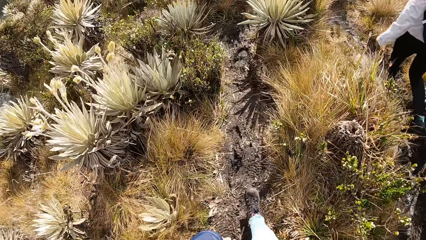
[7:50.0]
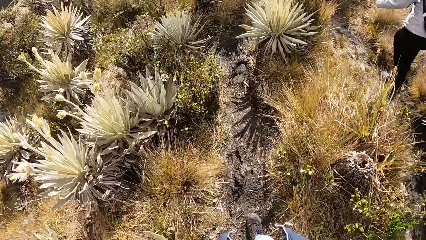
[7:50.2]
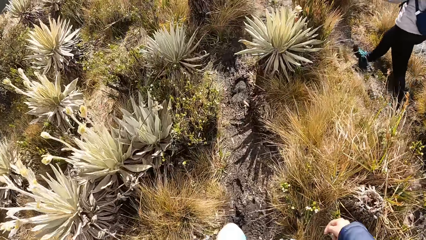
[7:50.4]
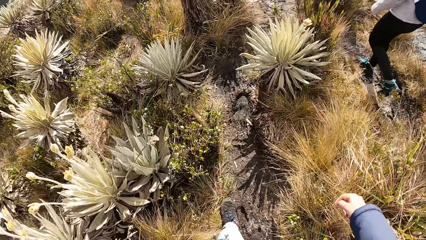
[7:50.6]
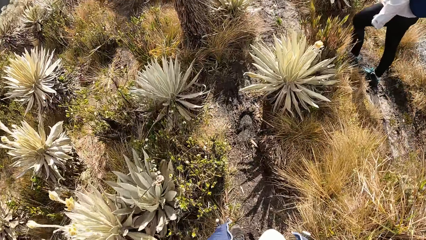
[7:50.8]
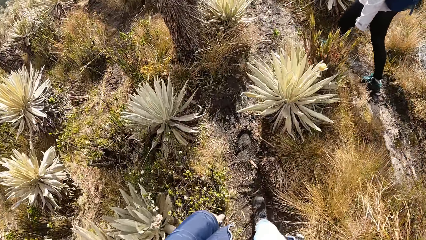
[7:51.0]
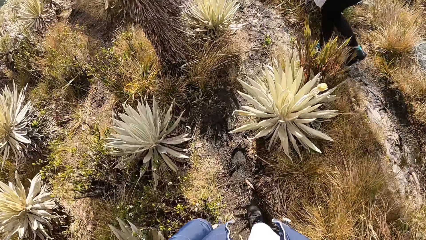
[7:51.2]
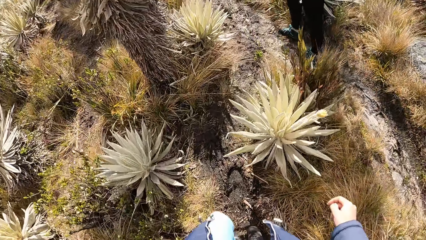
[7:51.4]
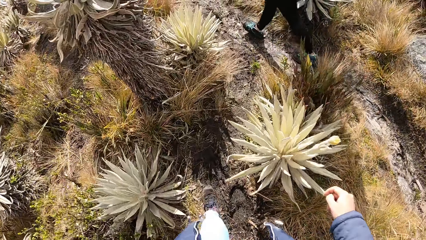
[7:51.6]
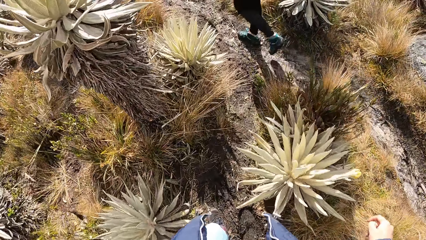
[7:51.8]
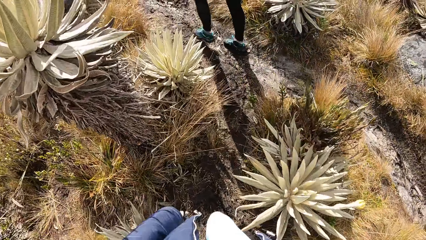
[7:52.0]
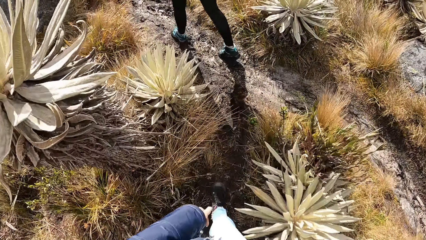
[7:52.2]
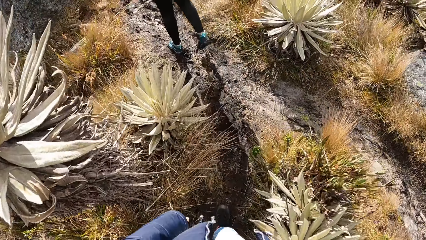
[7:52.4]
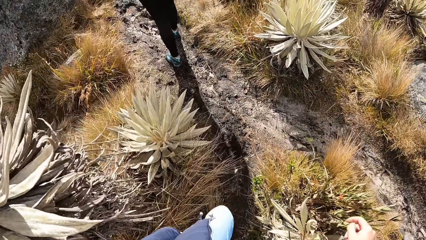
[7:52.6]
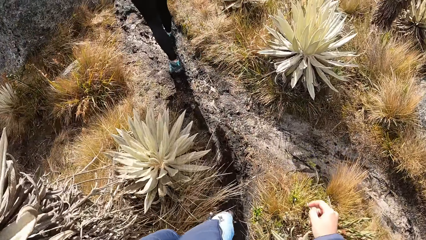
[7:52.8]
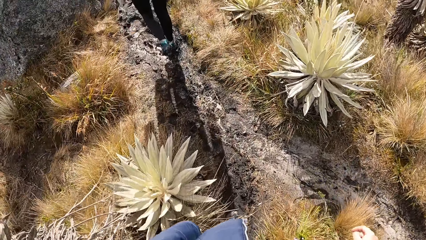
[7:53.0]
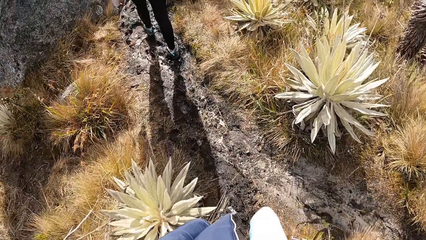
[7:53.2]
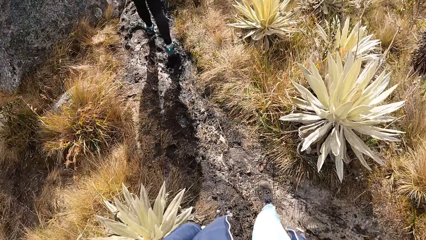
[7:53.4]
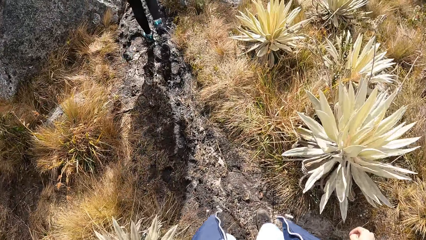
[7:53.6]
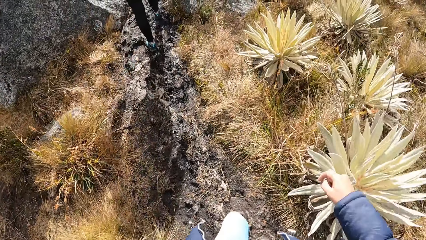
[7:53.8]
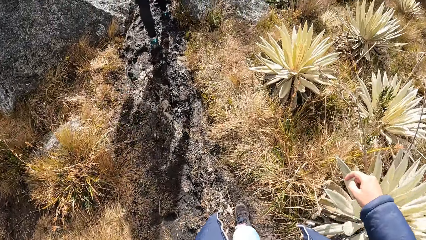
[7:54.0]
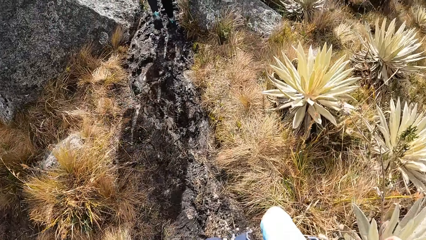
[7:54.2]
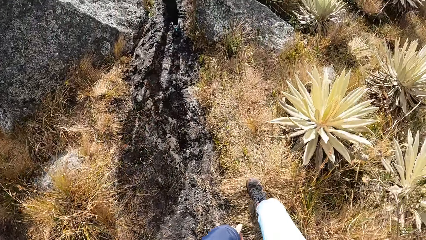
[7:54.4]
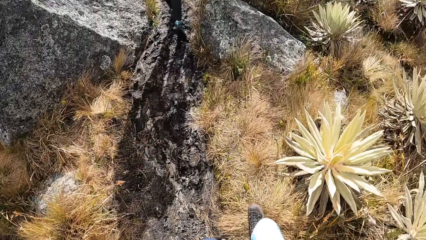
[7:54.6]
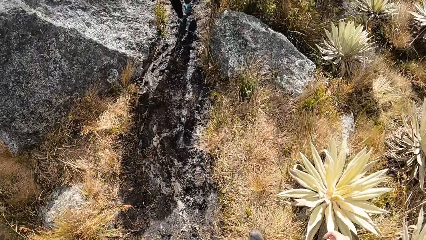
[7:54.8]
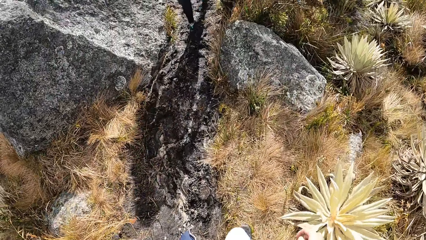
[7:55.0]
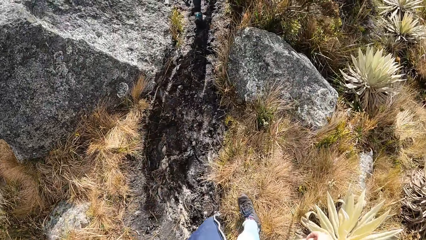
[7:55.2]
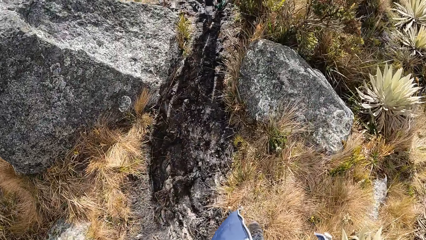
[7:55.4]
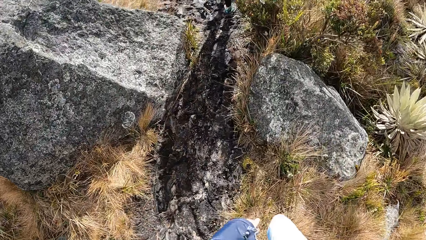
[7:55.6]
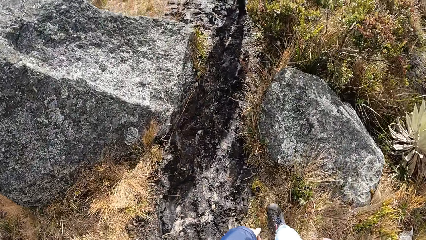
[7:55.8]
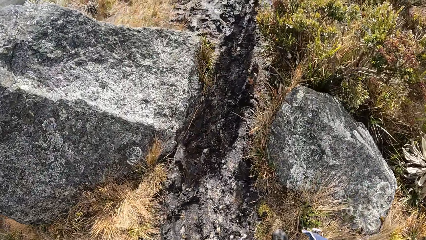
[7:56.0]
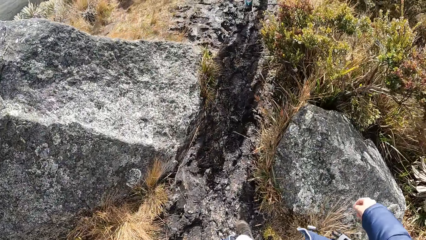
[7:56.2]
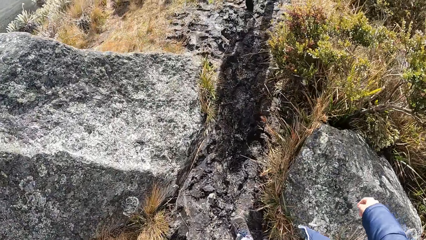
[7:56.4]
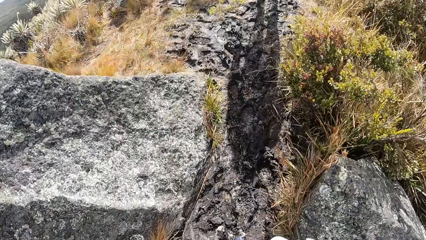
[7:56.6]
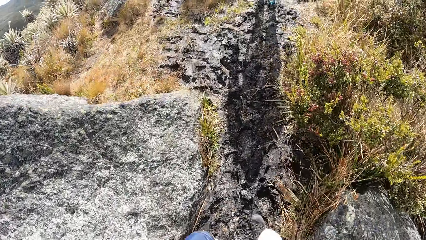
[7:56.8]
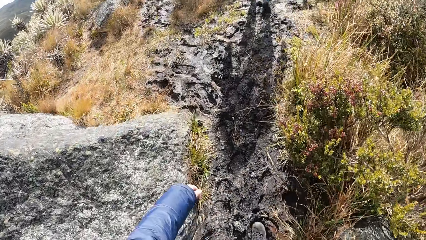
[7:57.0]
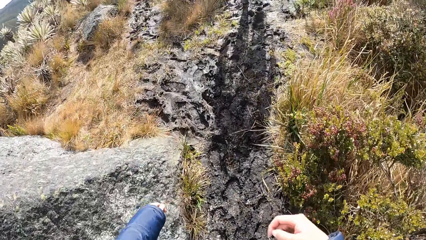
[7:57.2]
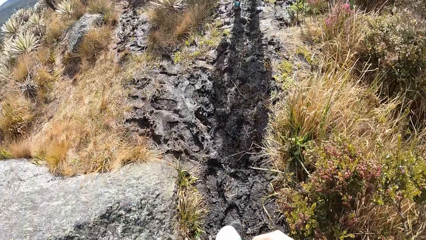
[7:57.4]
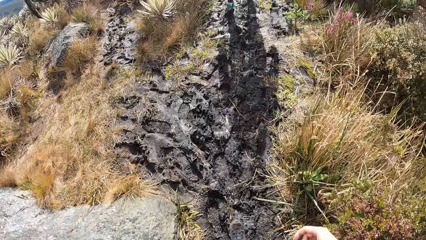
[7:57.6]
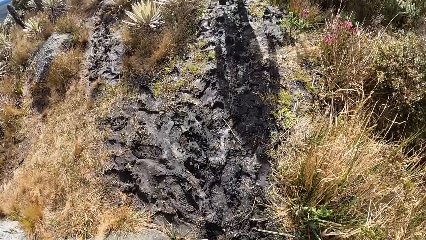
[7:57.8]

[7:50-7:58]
The camera wearer walks.

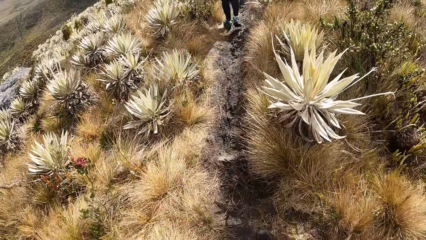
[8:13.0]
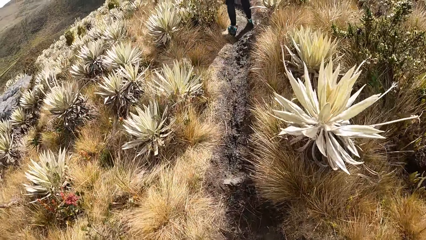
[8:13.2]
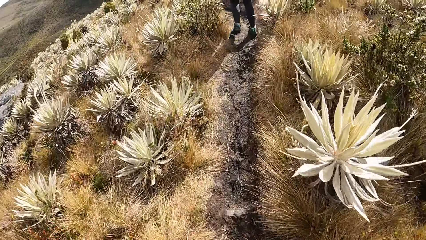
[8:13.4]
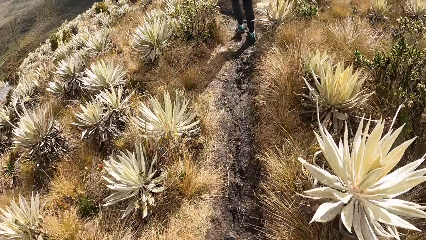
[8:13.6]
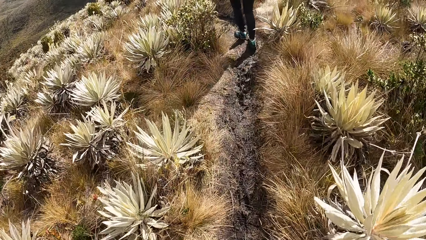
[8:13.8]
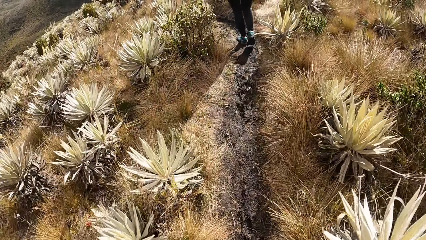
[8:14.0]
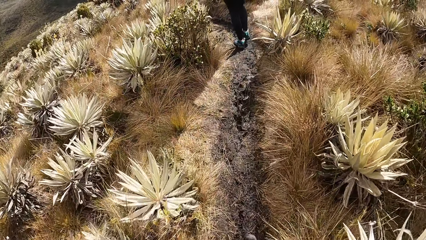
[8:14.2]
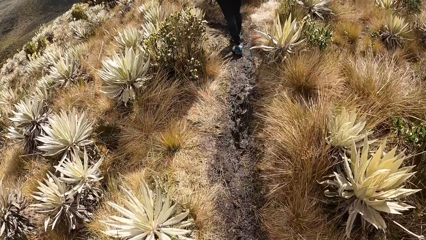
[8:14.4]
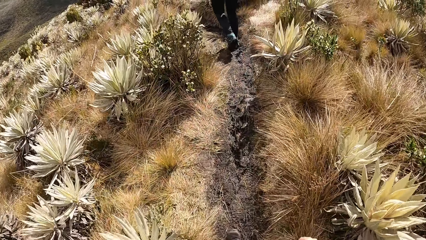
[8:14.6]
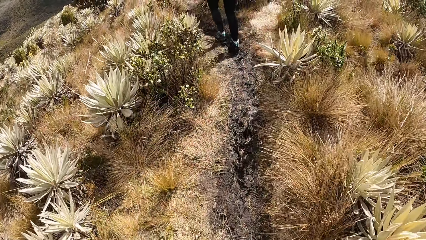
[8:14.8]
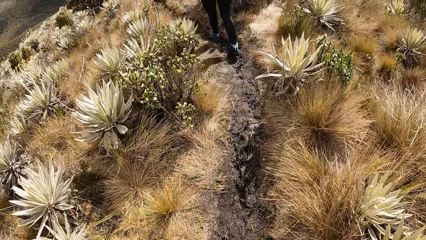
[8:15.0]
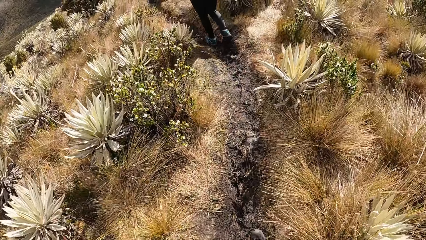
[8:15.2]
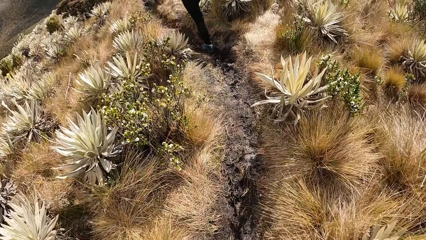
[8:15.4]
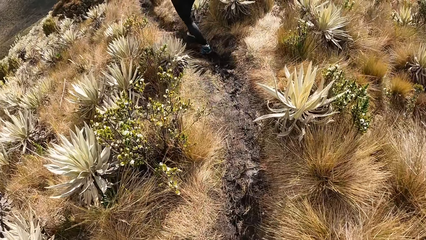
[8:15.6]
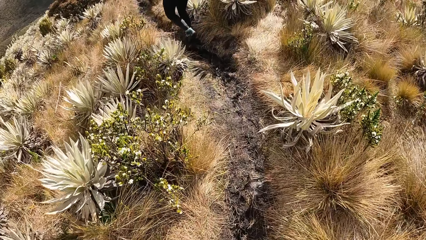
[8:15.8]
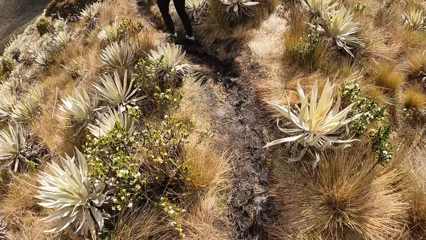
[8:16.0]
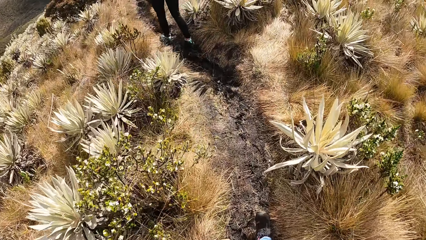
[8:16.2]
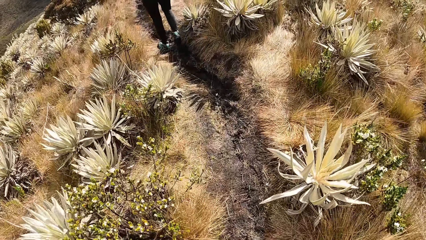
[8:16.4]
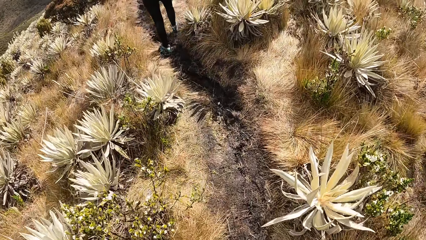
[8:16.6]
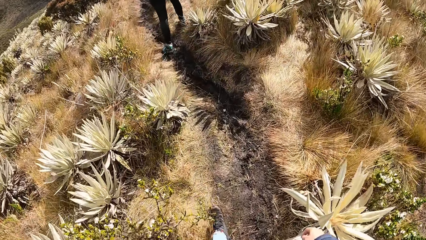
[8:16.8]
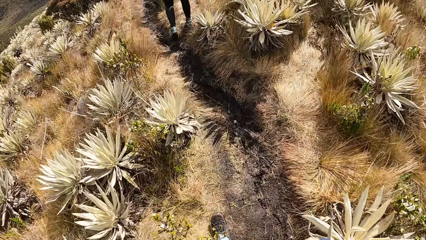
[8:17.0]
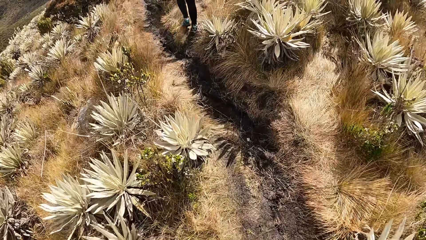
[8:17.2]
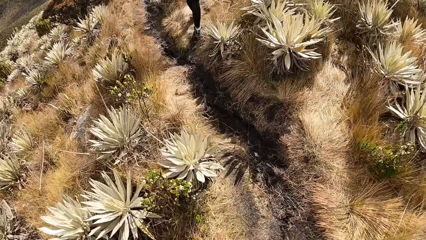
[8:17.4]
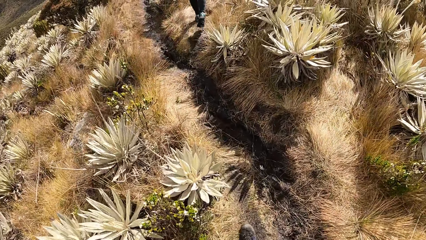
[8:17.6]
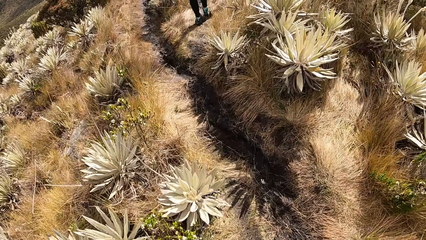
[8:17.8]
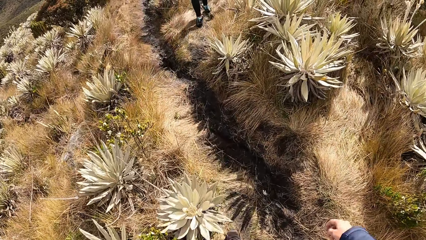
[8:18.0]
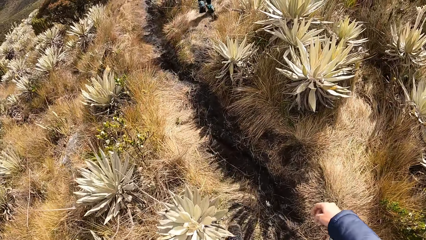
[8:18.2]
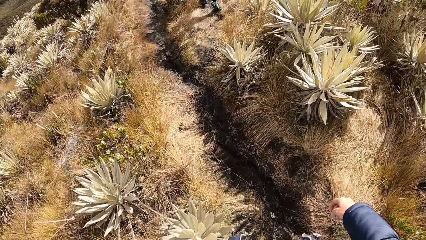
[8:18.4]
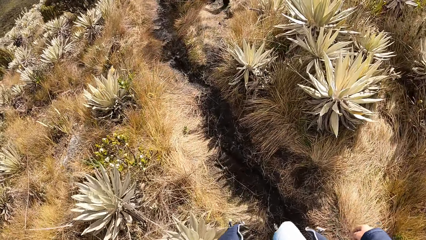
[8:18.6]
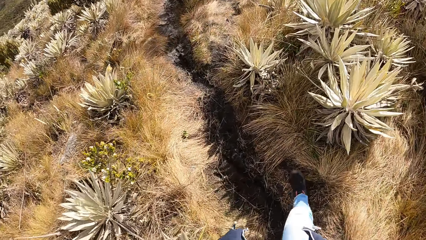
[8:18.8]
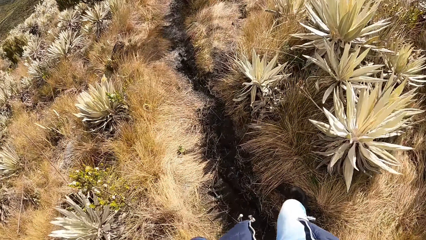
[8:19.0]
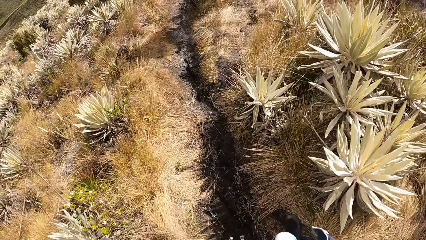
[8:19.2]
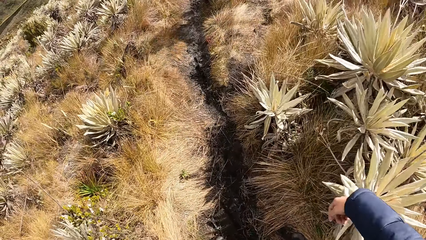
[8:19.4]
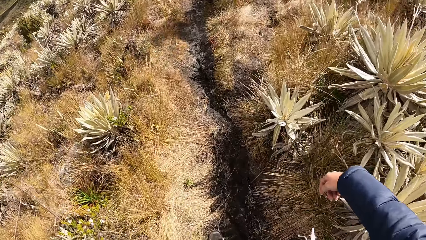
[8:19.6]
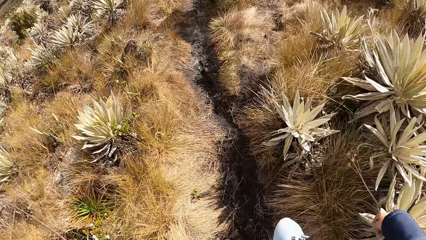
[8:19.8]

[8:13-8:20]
A woman walks.
